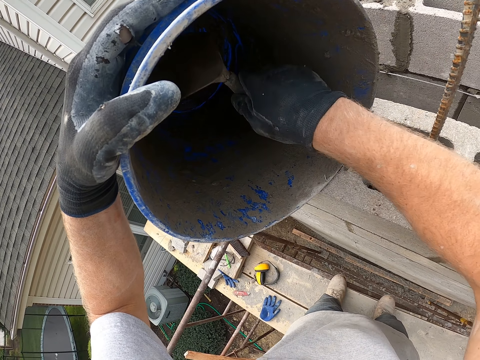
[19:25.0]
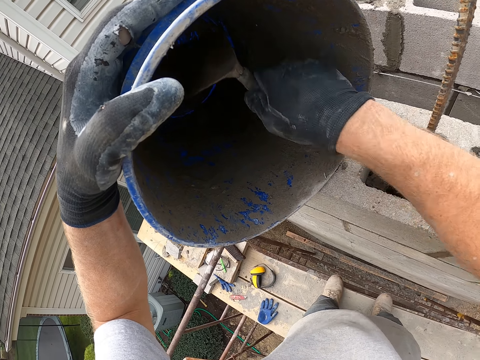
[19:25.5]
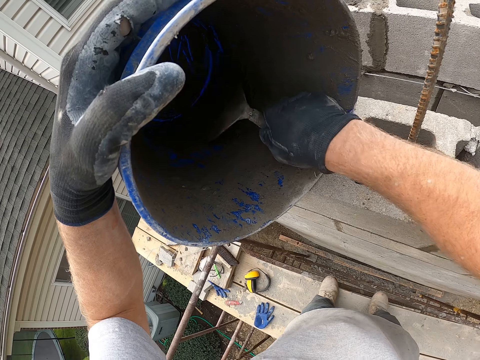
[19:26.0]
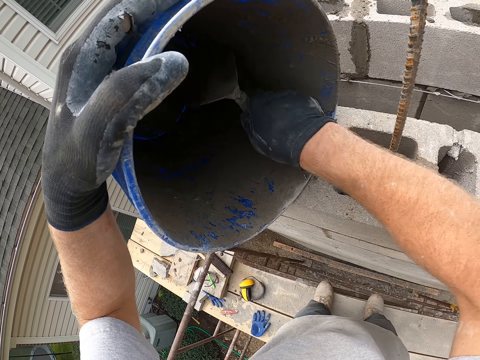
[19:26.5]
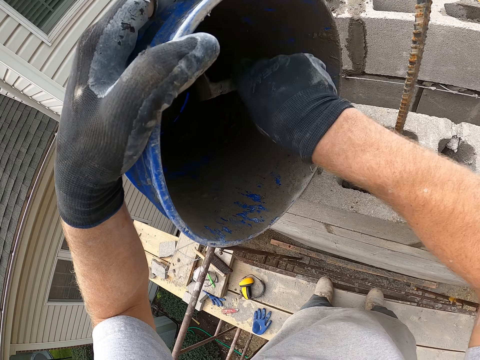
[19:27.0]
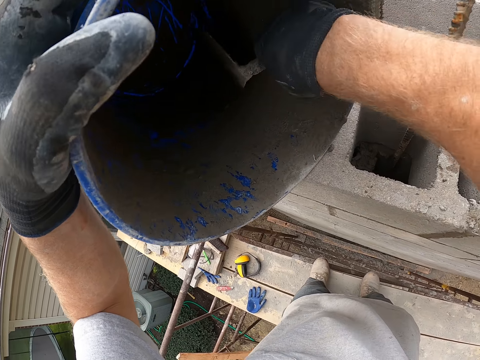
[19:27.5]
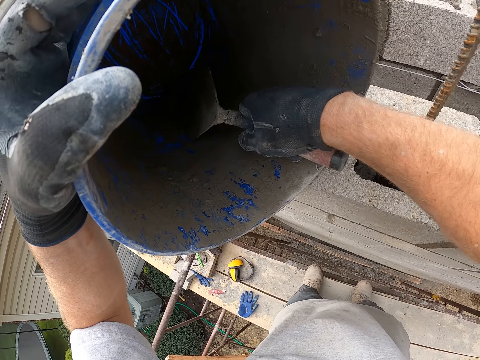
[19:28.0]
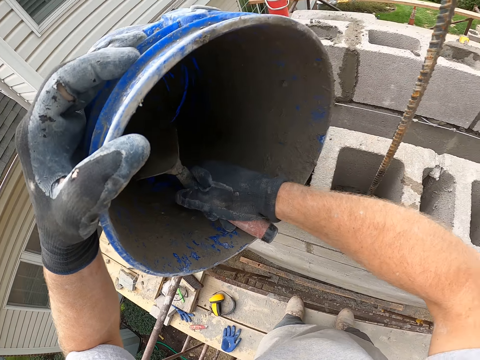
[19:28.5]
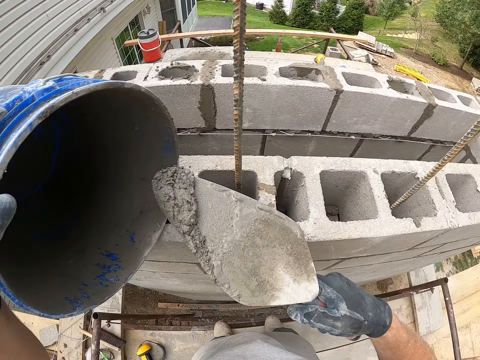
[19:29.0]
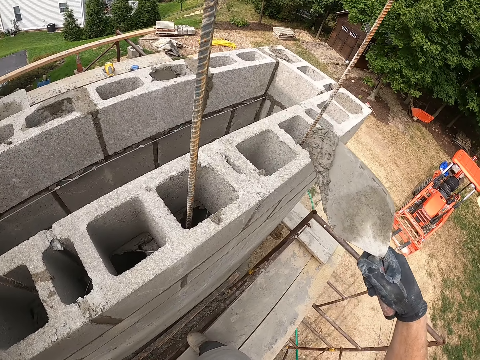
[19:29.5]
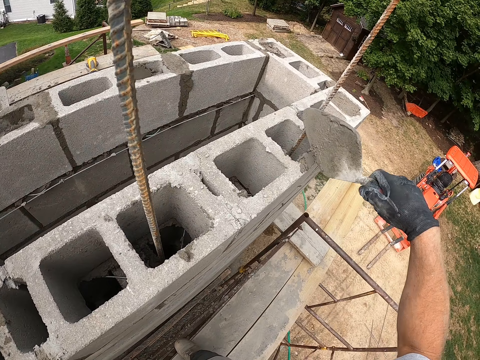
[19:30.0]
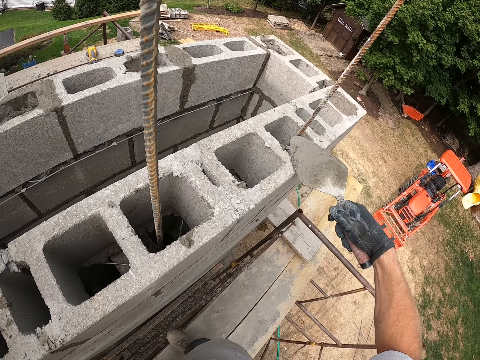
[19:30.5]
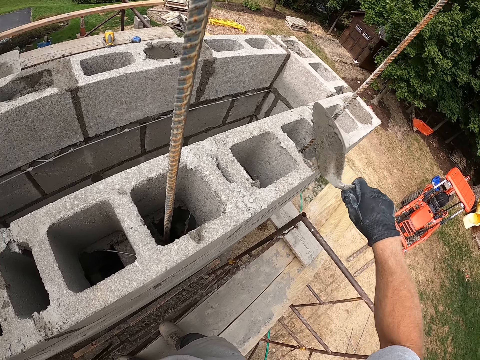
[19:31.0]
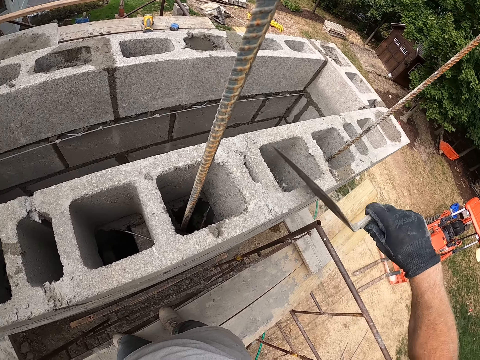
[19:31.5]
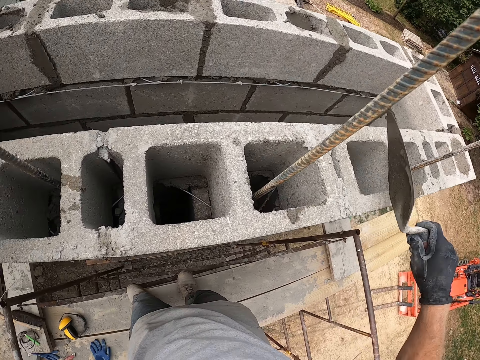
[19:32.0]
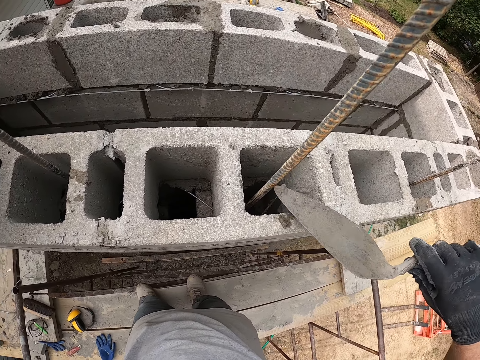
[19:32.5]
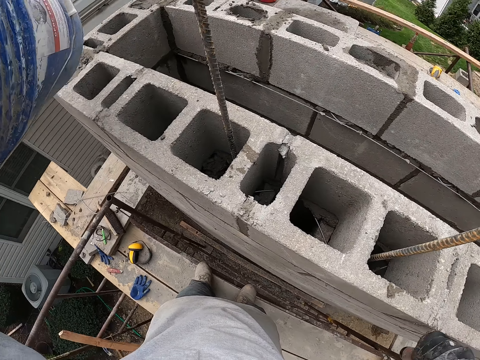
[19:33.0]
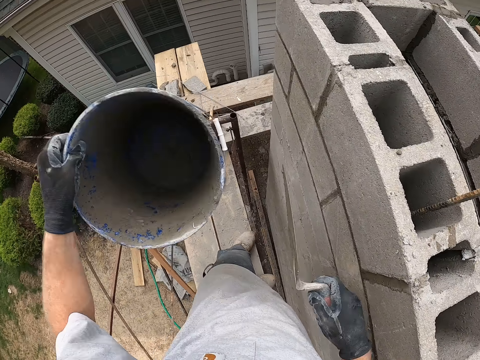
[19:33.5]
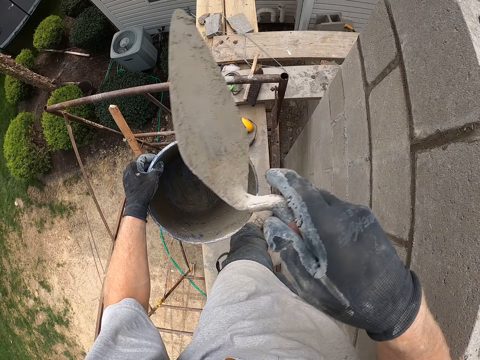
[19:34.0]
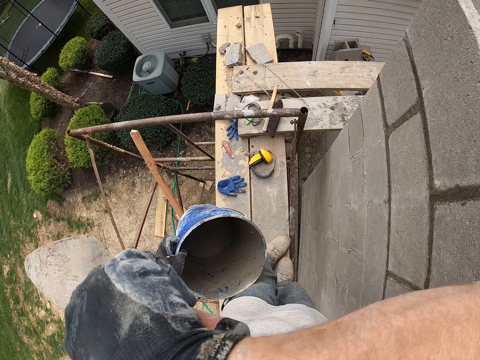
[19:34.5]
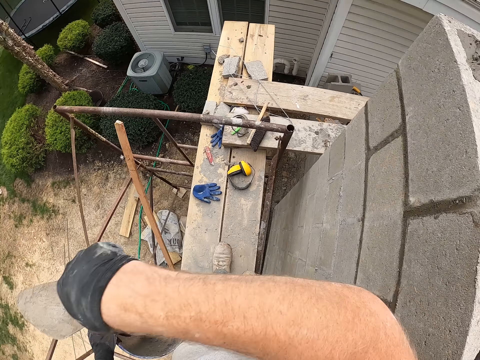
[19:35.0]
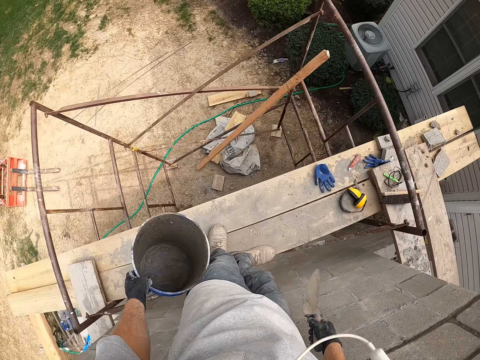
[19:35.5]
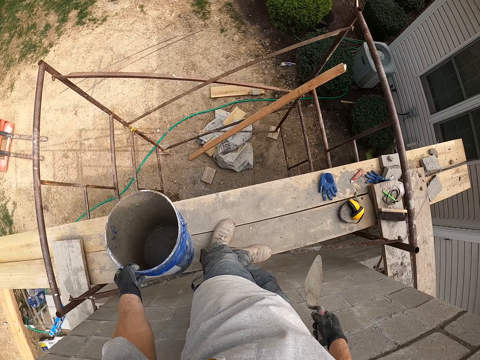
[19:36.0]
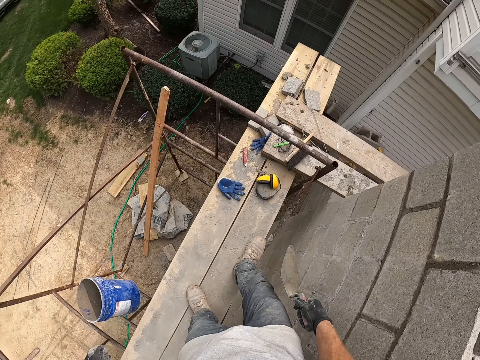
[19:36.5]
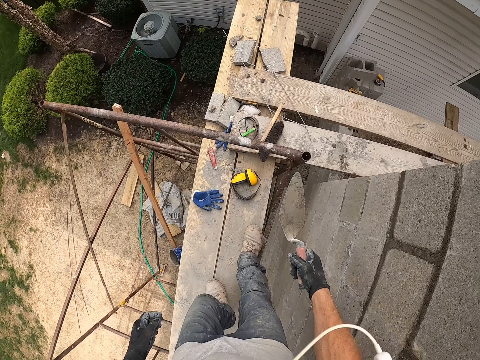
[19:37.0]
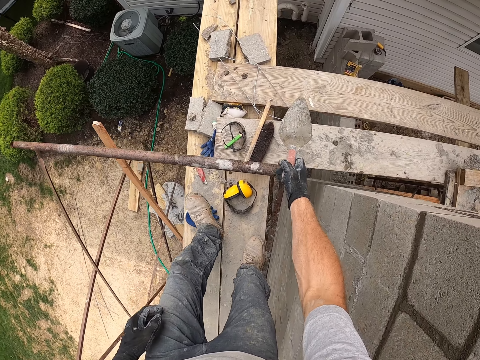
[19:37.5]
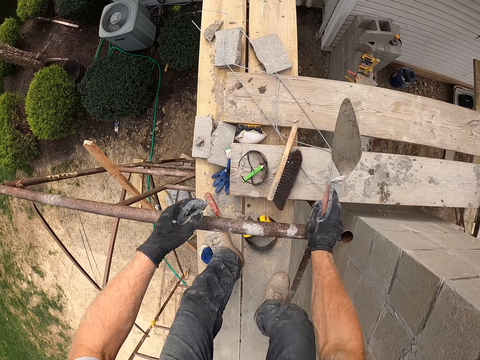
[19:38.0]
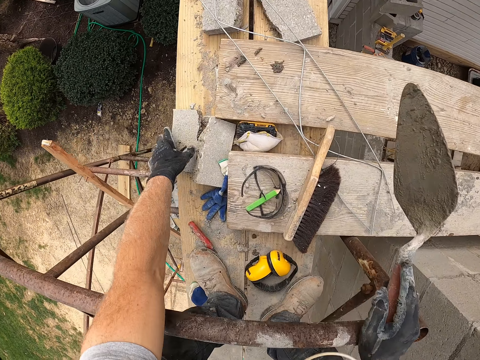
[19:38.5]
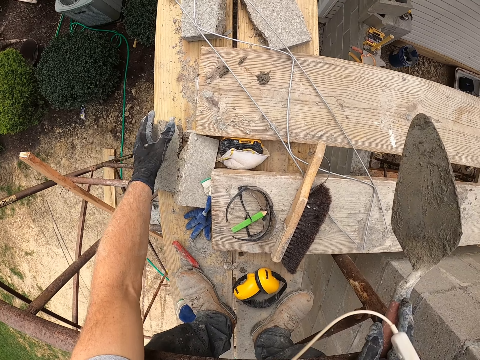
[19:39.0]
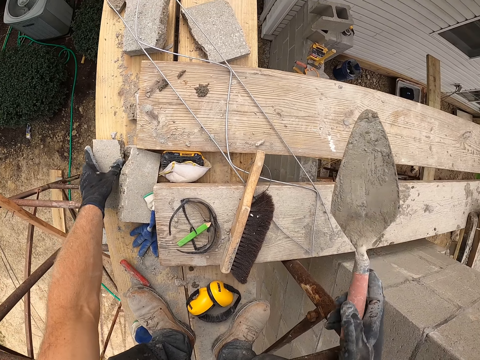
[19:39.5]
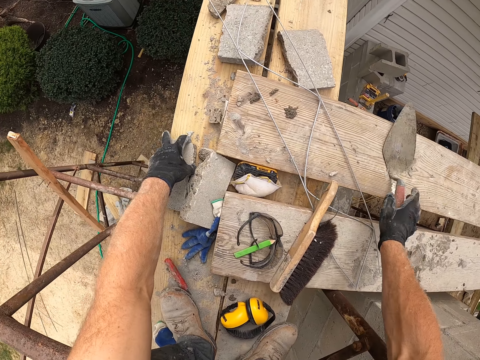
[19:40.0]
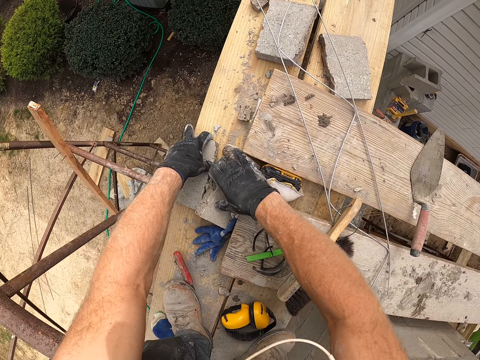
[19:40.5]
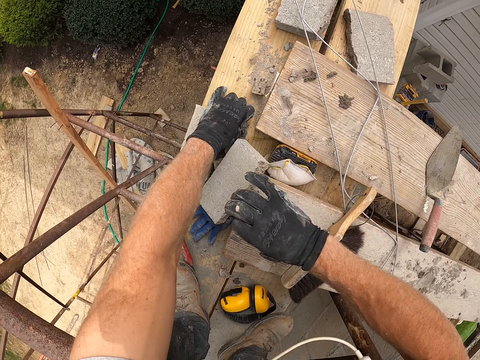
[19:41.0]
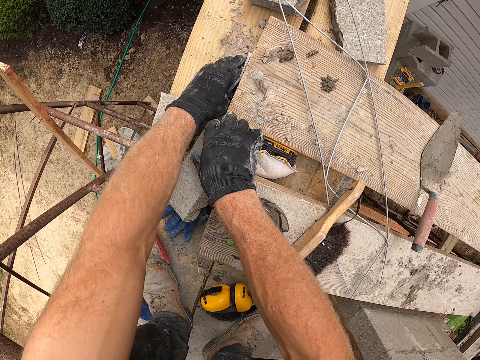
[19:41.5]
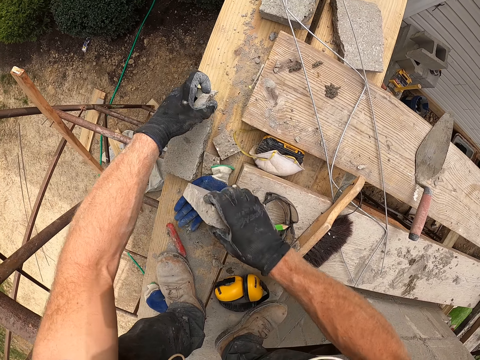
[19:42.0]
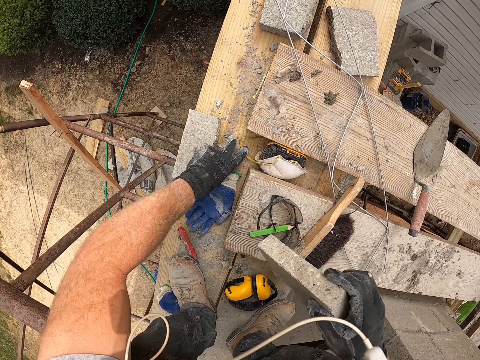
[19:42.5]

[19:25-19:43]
The camera wearer takes some cement mix from the bucket with the trowel. He pours the cement mix from the trowel into the concrete blocks or hollow blocks. He scoops the concrete with the trowel. He puts the concrete in the hollow block. He rubs the hollow blocks with the trowel. He carries the bucket from the concrete blocks. He picks up the bucket. He carries the bucket from the concrete blocks again. He touches his face. He moves his legs. He throws the bucket on the ground. He walks on the scaffolding. He places his hand on the scaffolding guard rail. He picks up a concrete block piece. He drops the concrete block piece on the scaffolding catwalk. He holds a concrete block. He drops the trowel on a wood plank. He picks up some pieces of concrete blocks from the wood plank with both hands.

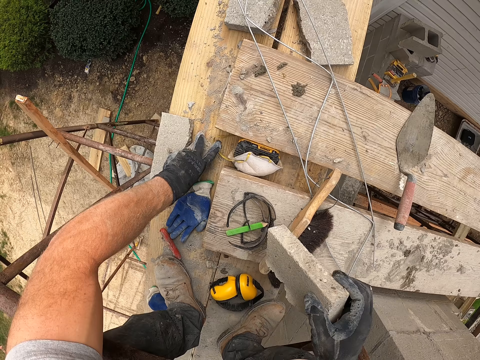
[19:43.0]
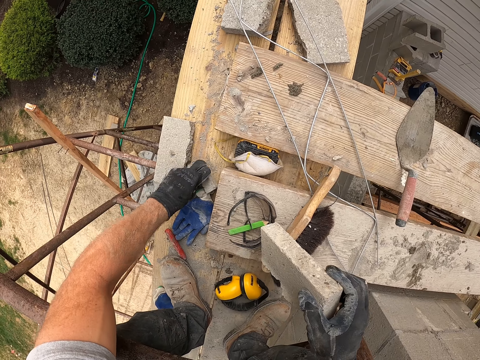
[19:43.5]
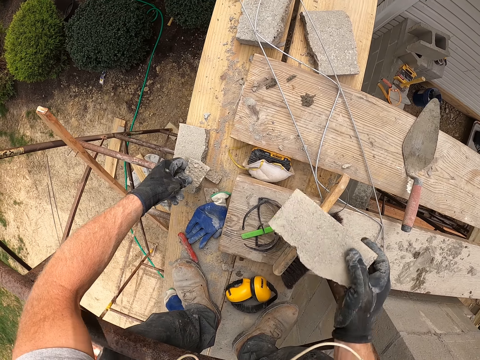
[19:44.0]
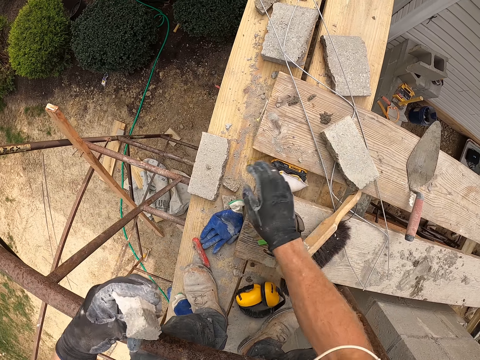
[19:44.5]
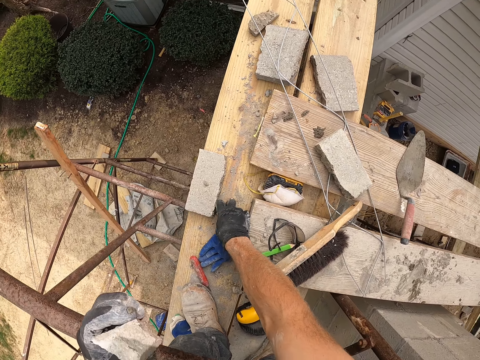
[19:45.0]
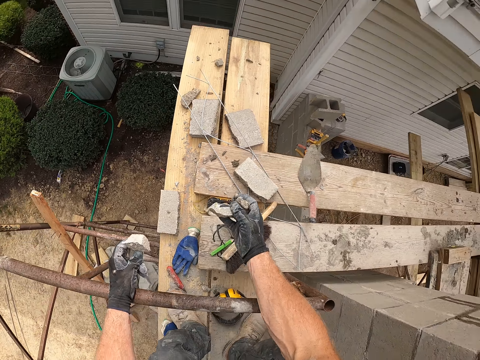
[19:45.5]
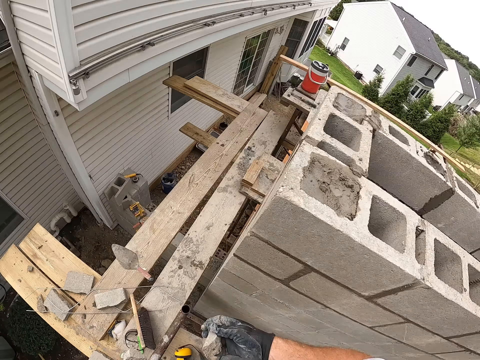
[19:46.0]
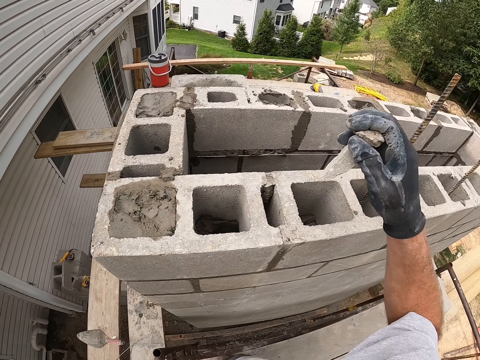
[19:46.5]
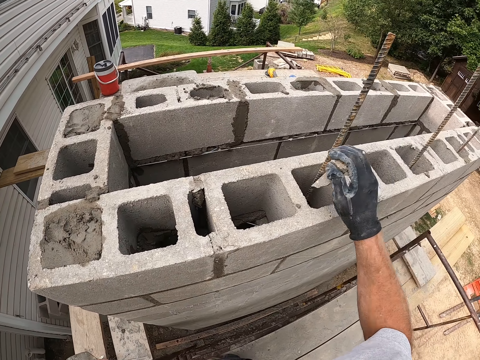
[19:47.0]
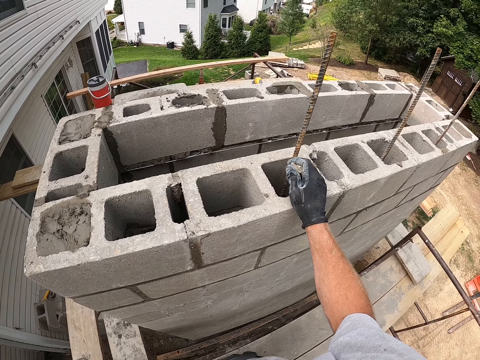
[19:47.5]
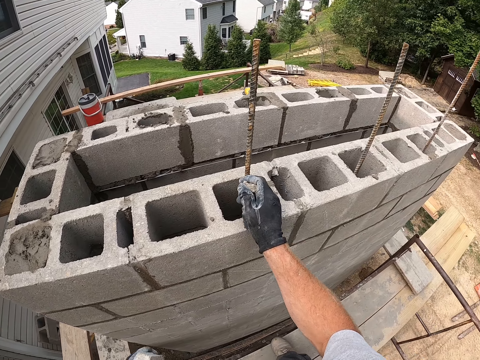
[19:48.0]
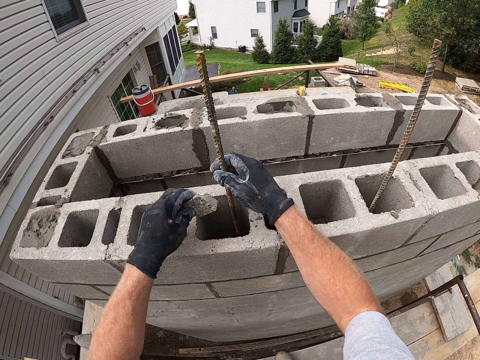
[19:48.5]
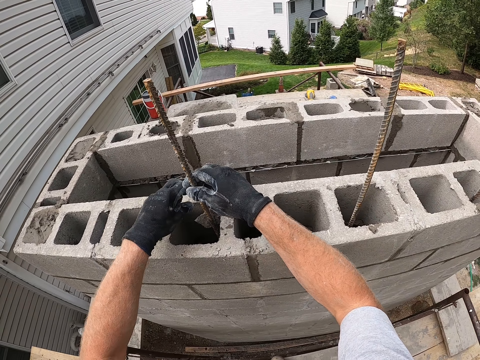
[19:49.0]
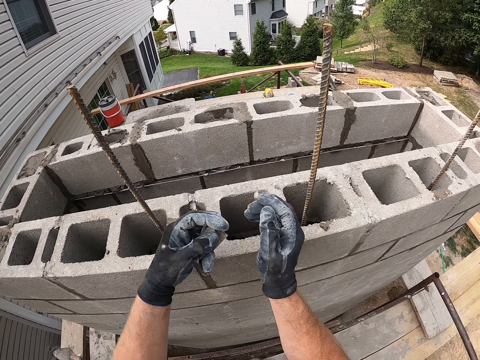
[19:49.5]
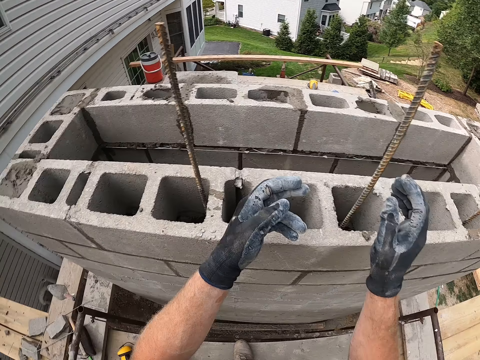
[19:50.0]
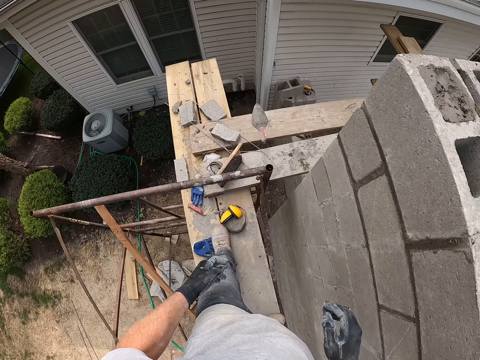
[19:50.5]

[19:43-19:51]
The camera wearer places the concrete block on the scaffolding catwalk. He picks up a concrete block piece. He drops the pieces of concrete blocks into the concrete blocks or hollow blocks. He places his hand on the hollow blocks. He walks on the scaffolding. He holds a steel bar. He puts a concrete block piece in the hollow block. He unhands the steel bar. He puts concrete block pieces in the hollow block. He walks on the scaffolding.
